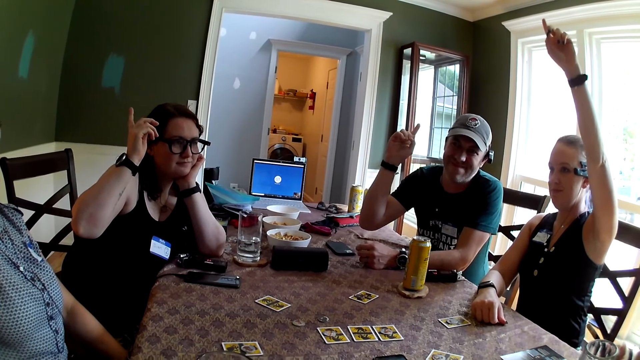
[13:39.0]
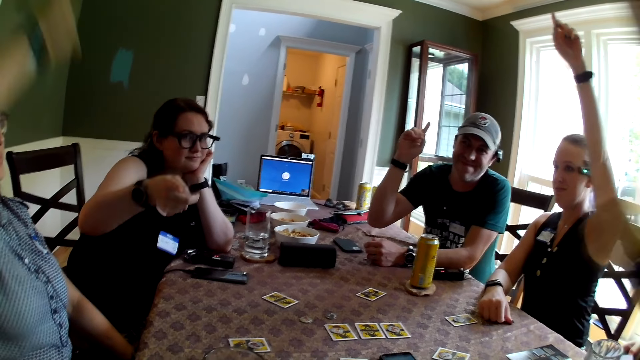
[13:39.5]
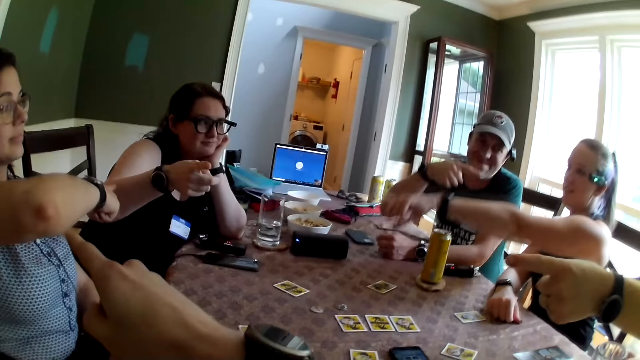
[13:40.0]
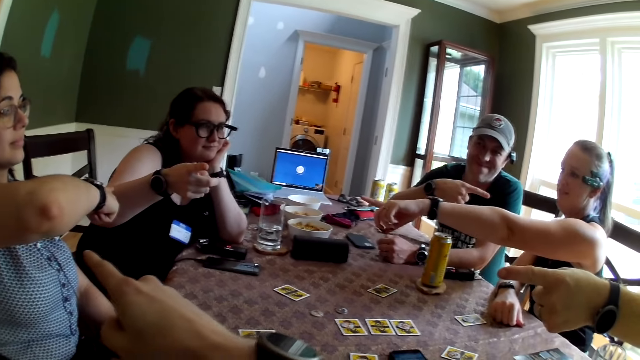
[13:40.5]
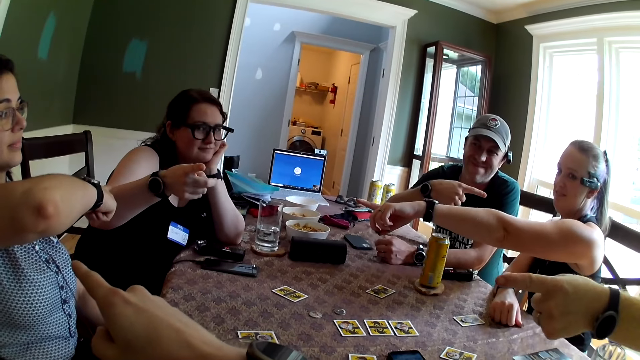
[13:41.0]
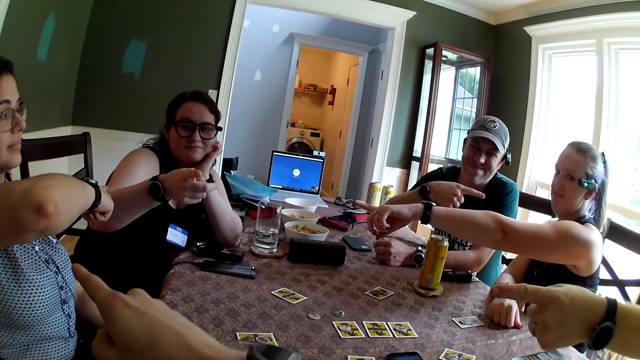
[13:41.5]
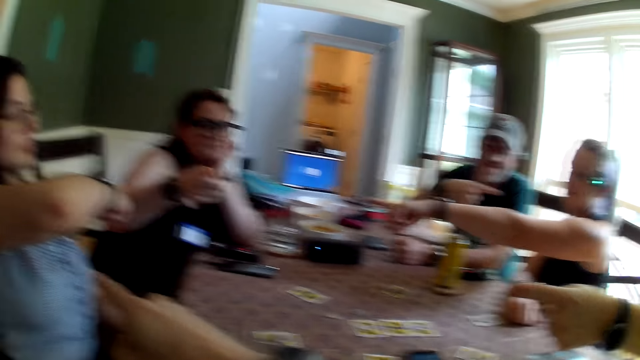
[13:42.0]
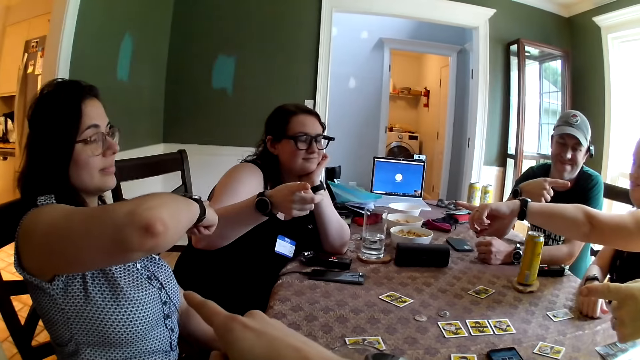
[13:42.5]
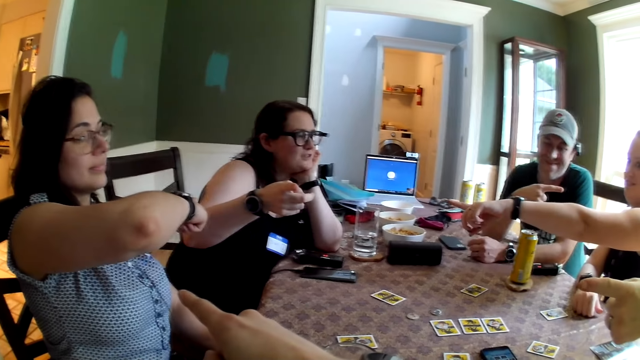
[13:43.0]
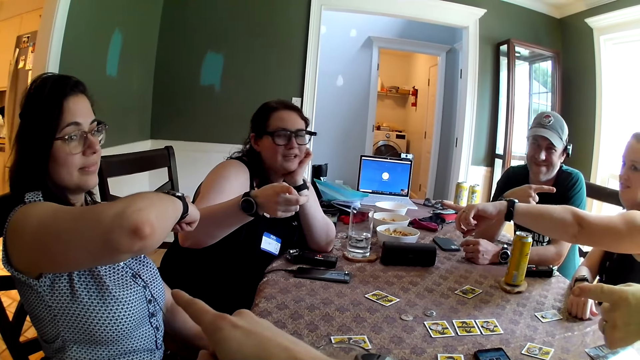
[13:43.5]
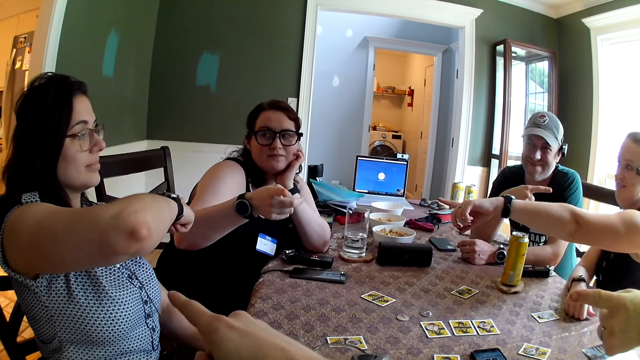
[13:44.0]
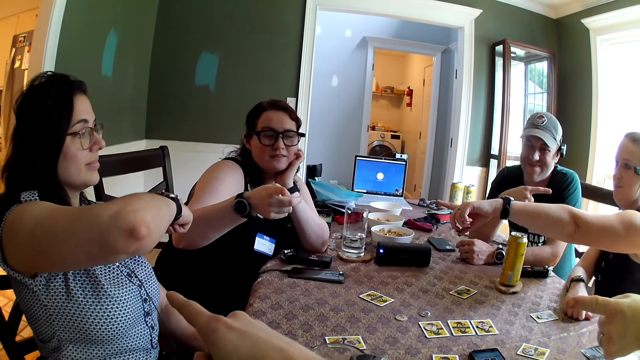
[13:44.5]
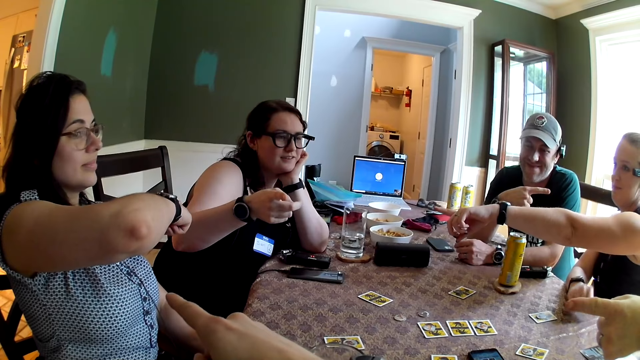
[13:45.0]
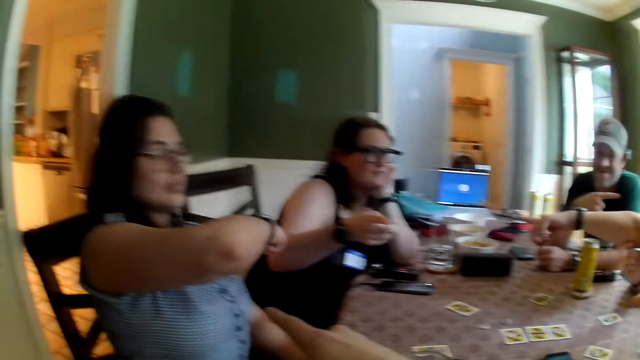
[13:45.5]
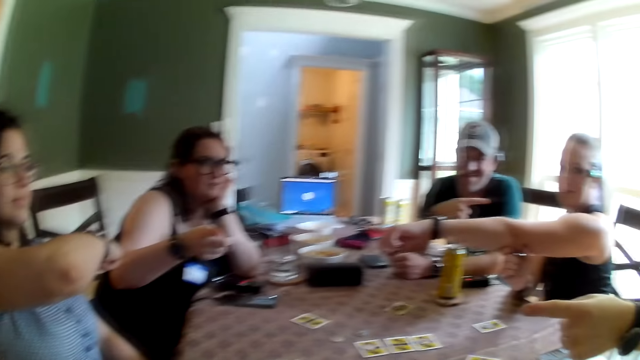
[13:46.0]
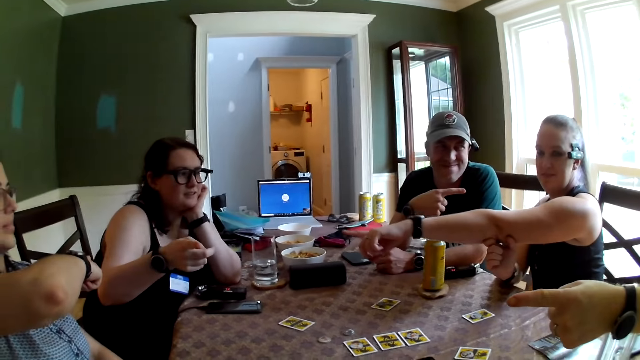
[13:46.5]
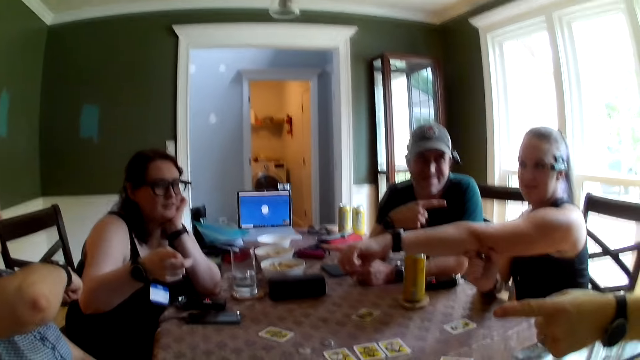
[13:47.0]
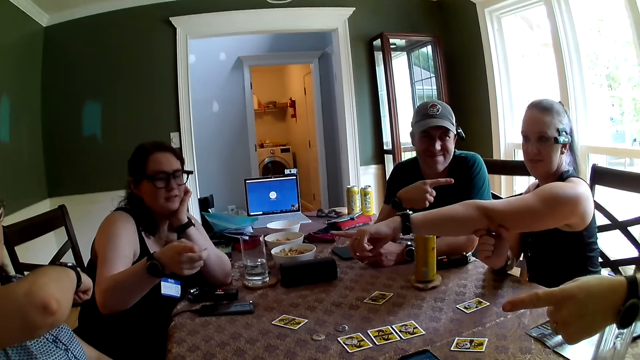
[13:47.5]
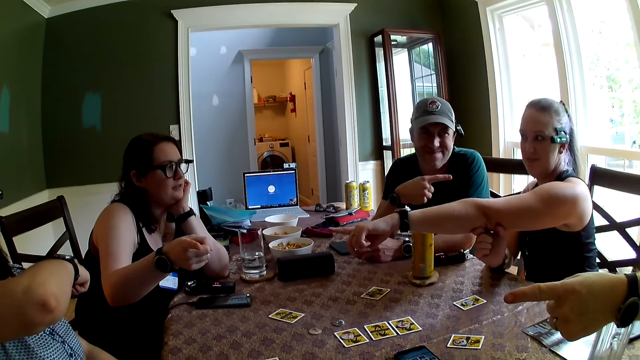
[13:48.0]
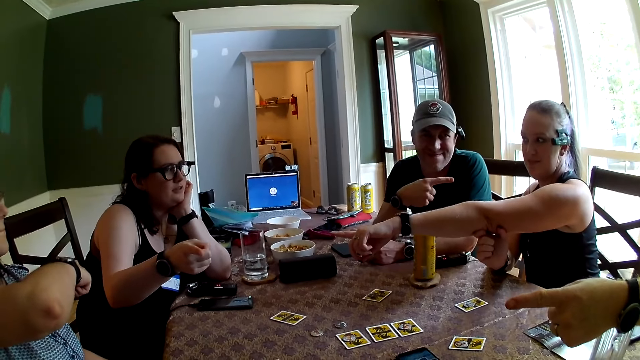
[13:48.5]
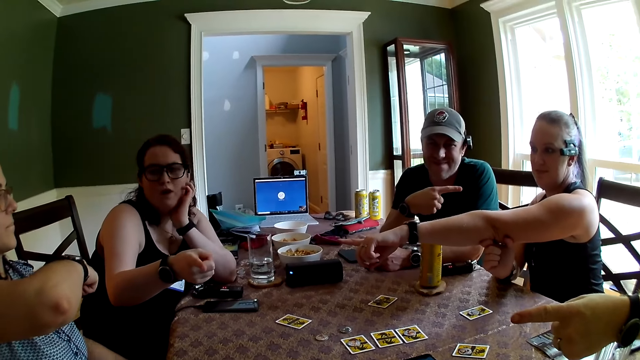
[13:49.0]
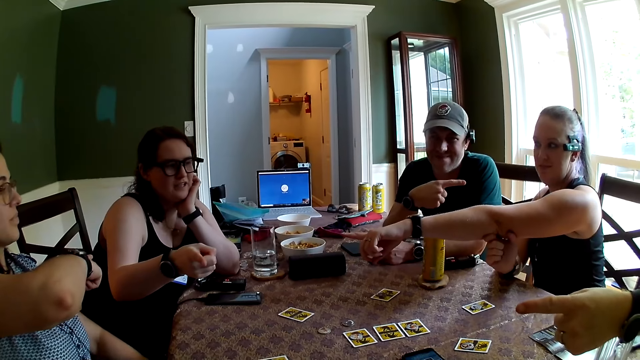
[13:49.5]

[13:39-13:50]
The people at the table point their hands at each other. The camera wearer converses with the group of people.

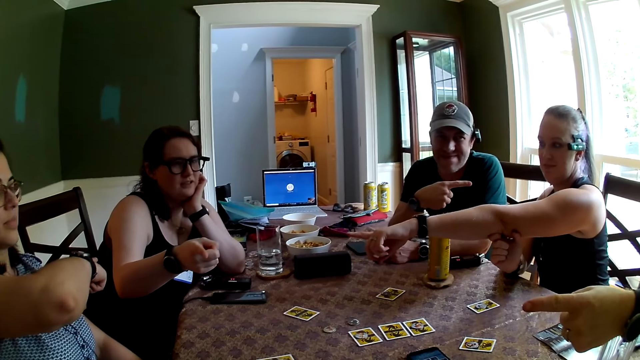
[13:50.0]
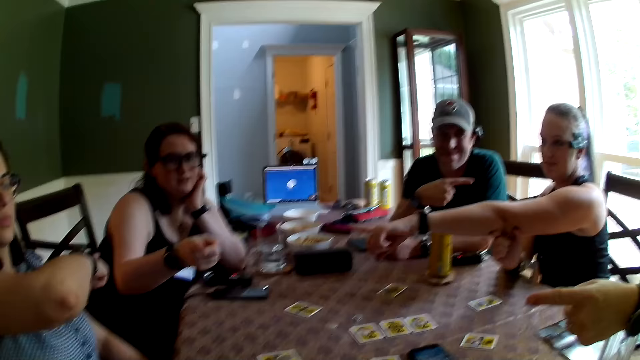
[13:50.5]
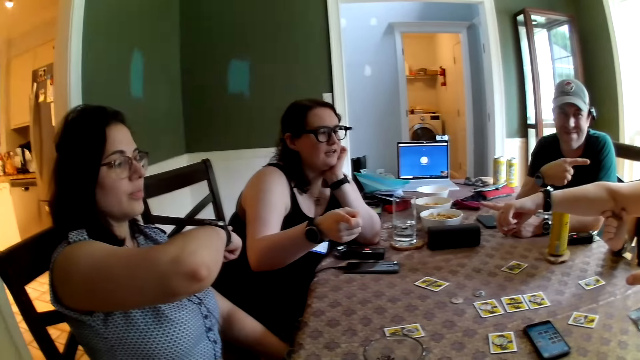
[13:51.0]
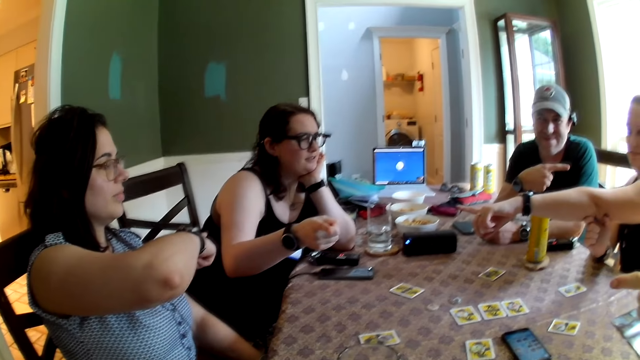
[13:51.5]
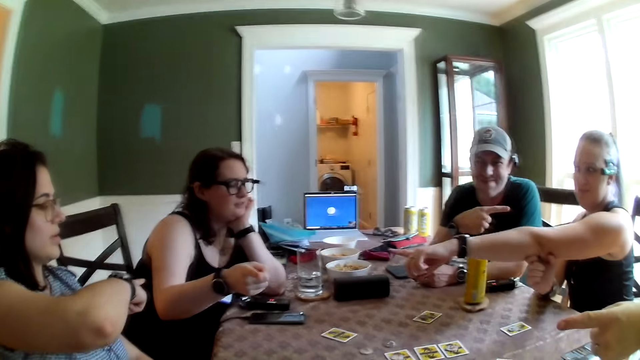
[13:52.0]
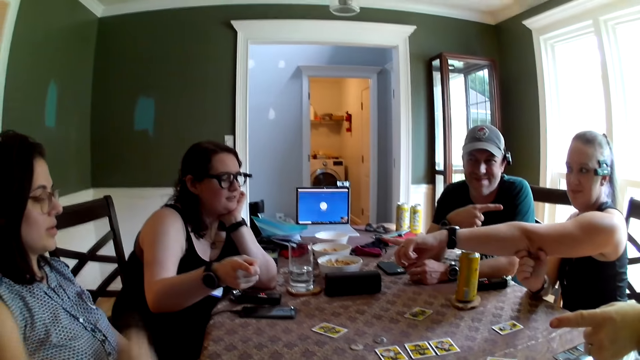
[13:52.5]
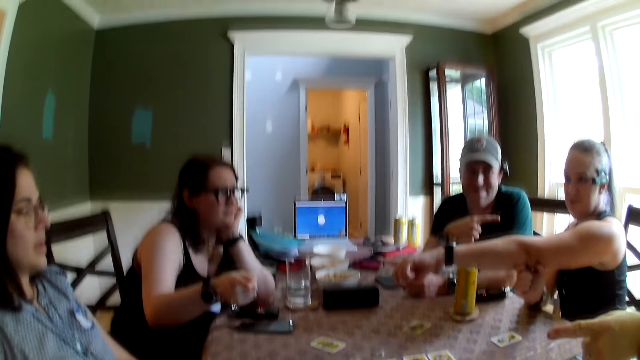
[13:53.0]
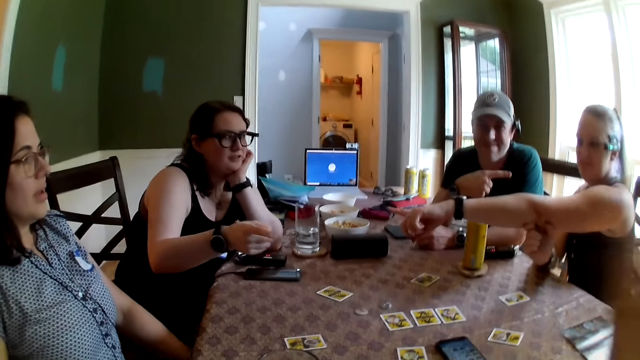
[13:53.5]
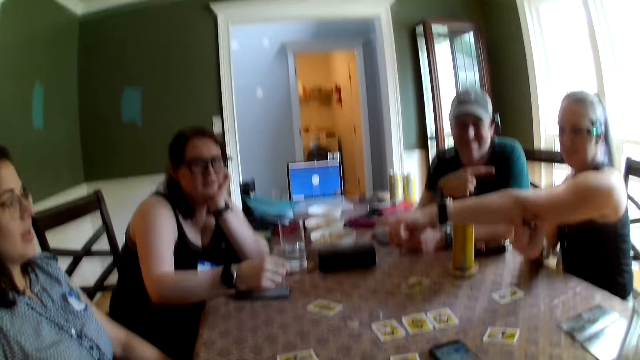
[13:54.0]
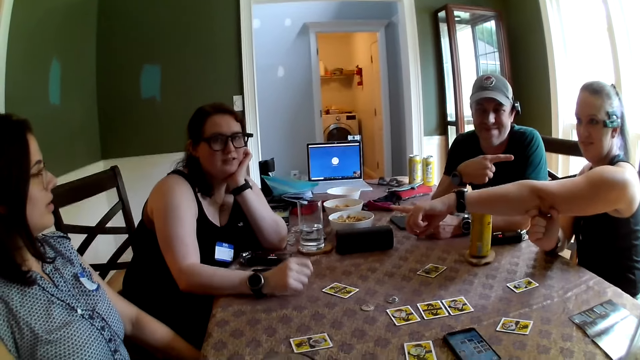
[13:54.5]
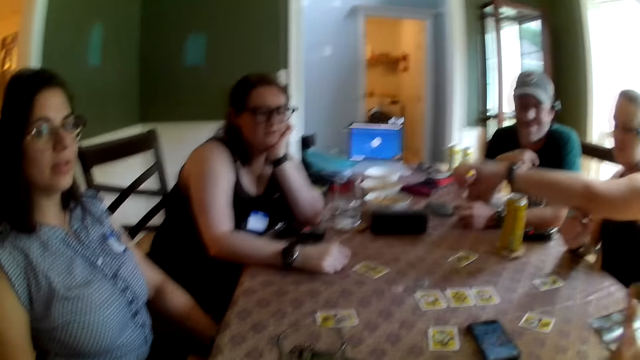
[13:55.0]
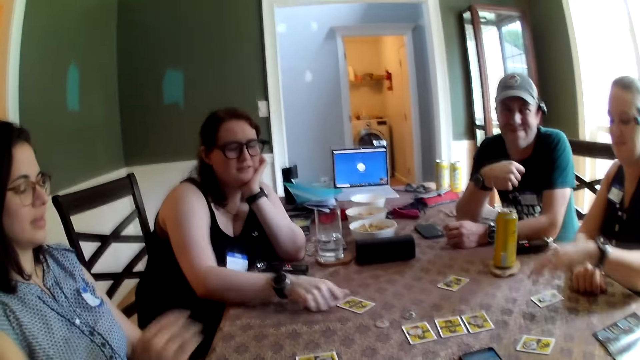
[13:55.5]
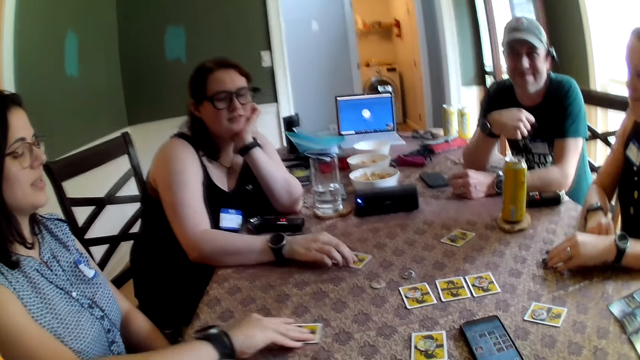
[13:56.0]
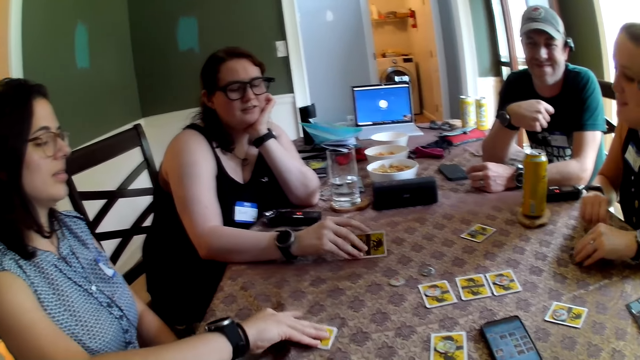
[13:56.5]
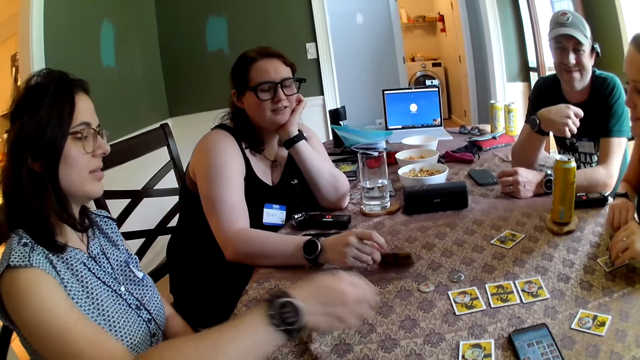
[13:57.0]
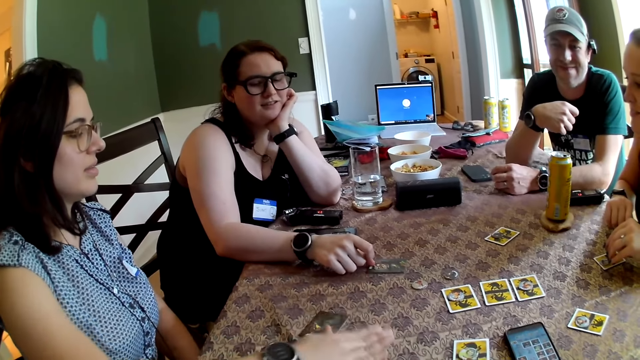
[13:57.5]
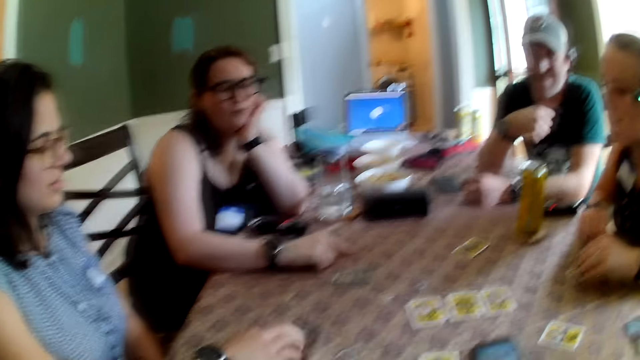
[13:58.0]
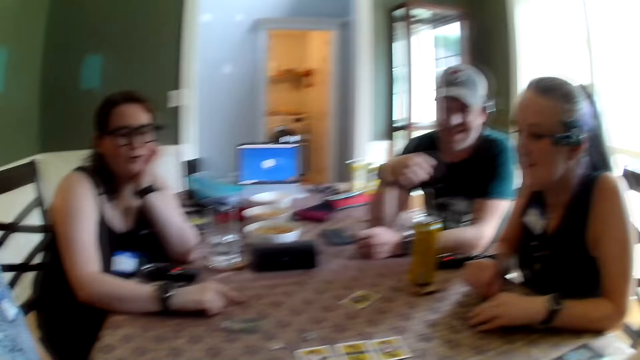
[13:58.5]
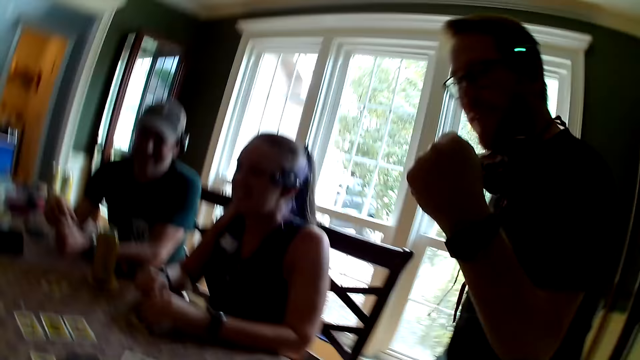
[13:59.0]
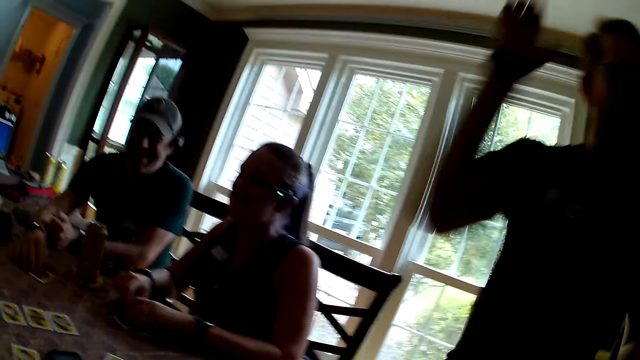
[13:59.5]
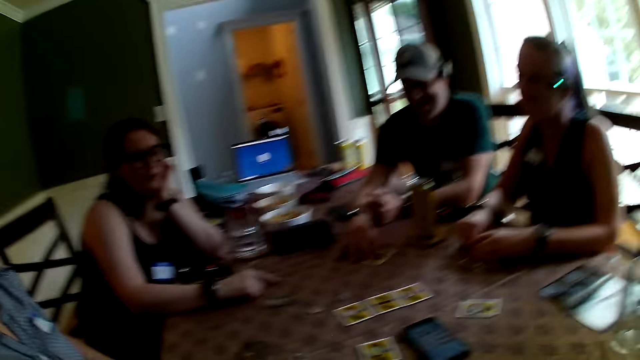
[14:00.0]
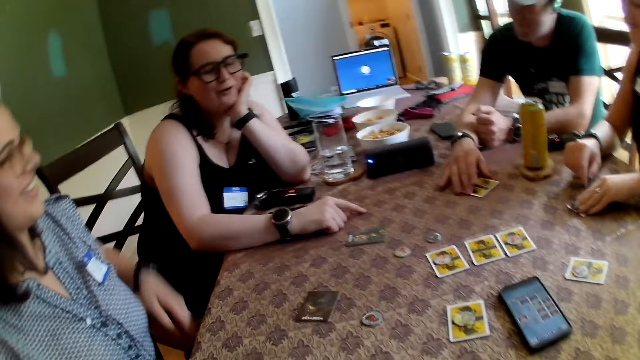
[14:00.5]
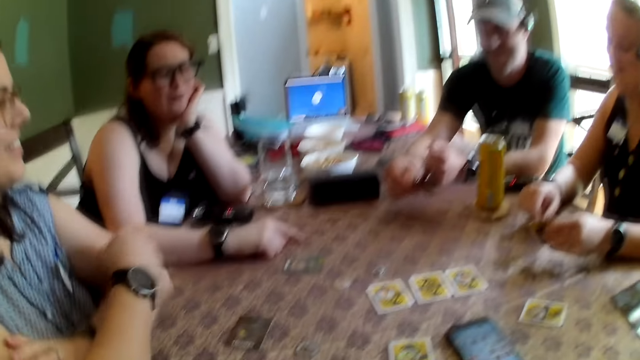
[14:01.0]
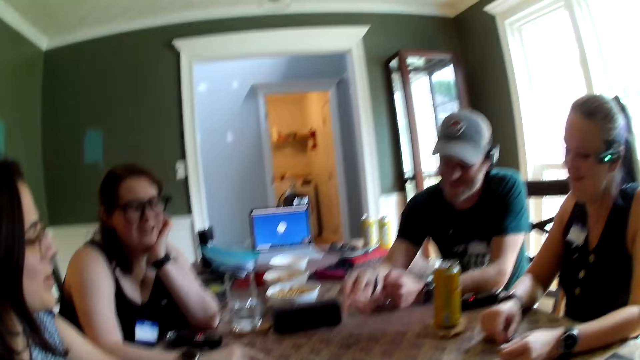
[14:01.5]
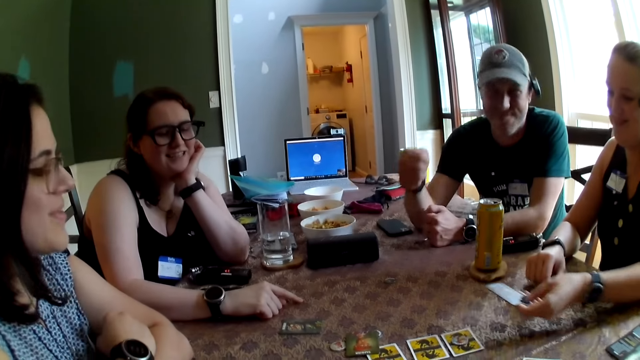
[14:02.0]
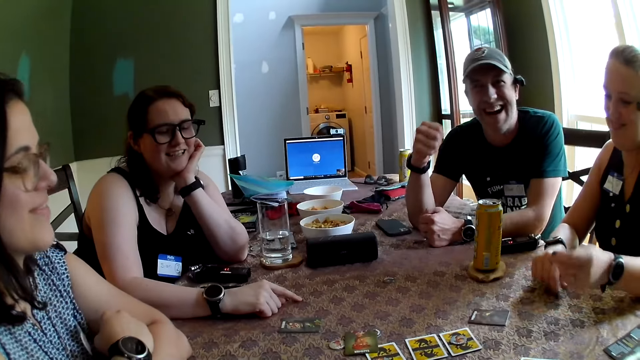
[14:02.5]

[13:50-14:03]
A woman drops her right hand. The camera wearer drops his right hand. Another woman drops her right hand on the table. A man folds his right hand. A third woman drops her left hand on the table. The first woman picks up the card and the chip on the table with her right hand. The third woman touches the card on the table with her left hand. The second woman opens the card on the table with her right hand. The first woman opens the card in her right hand on the table and drops the chip on the table with her right hand. Another man jumps from the chair. The second man handshakes the camera wearer. The third woman opens the card on the table with her left hand. The first man opens the card on the table with his right hand.
